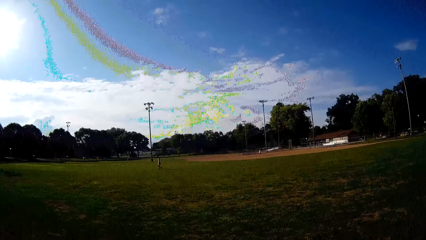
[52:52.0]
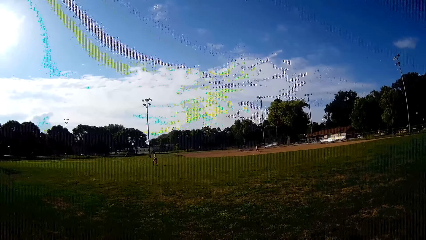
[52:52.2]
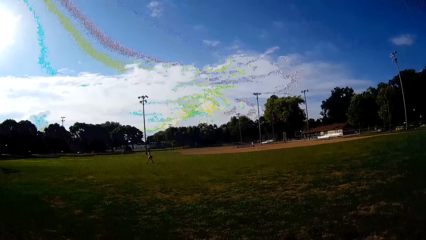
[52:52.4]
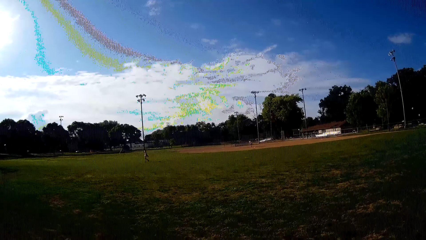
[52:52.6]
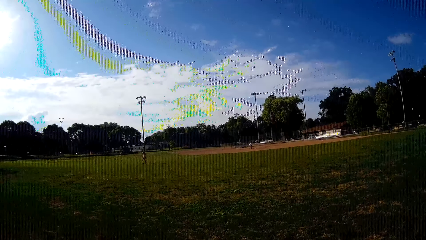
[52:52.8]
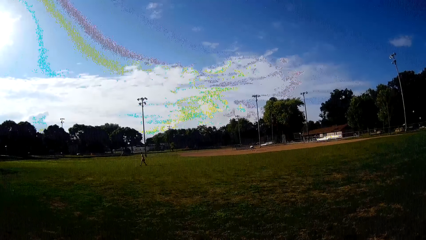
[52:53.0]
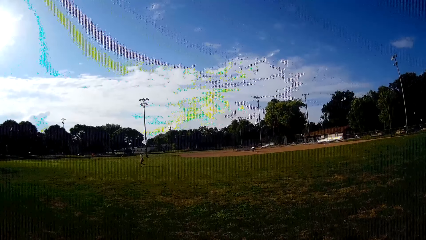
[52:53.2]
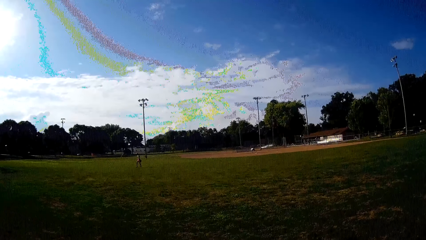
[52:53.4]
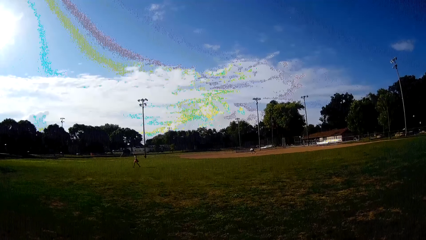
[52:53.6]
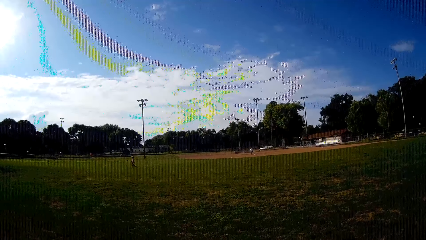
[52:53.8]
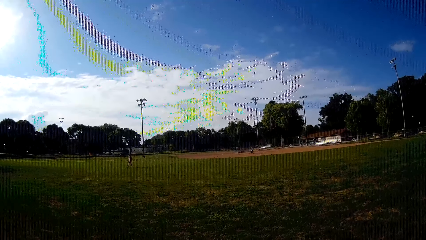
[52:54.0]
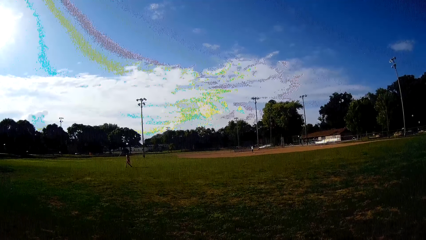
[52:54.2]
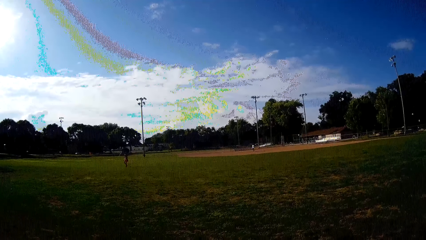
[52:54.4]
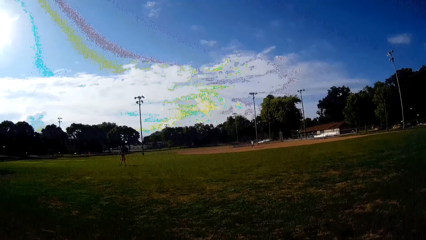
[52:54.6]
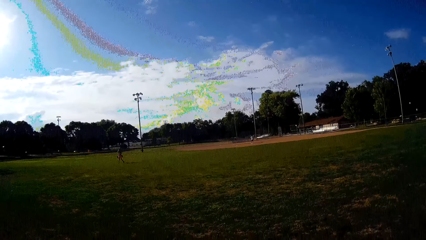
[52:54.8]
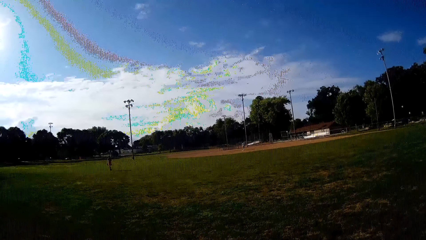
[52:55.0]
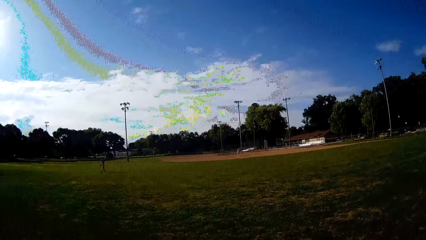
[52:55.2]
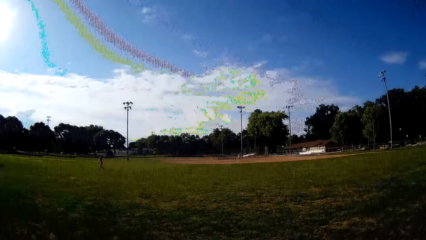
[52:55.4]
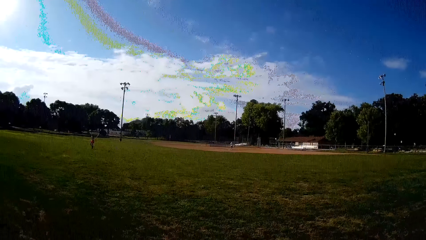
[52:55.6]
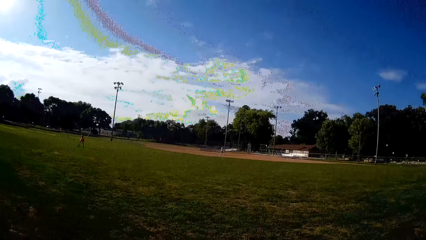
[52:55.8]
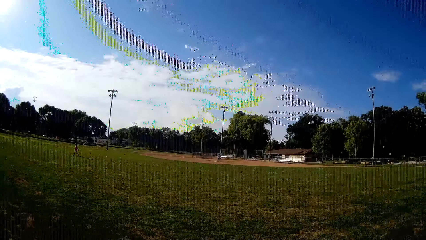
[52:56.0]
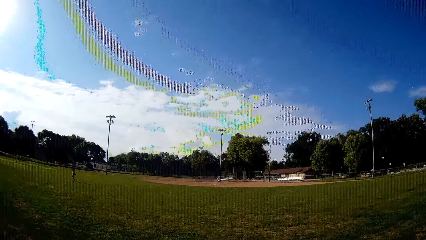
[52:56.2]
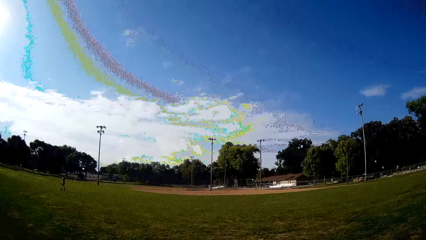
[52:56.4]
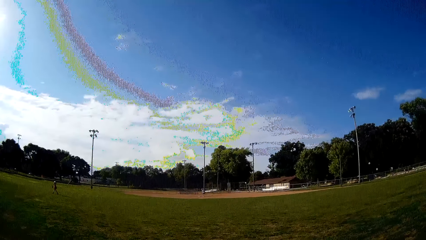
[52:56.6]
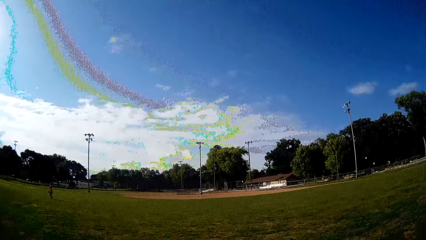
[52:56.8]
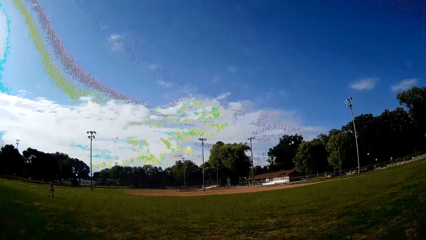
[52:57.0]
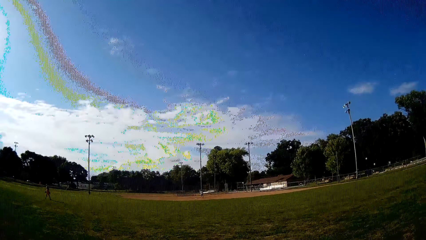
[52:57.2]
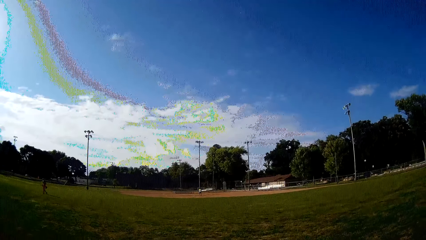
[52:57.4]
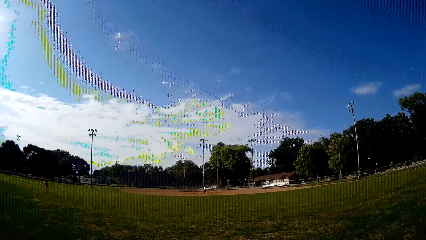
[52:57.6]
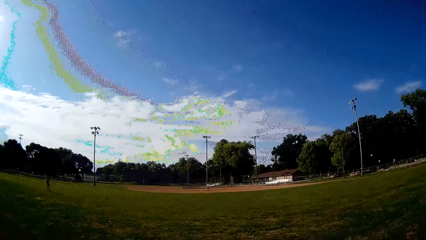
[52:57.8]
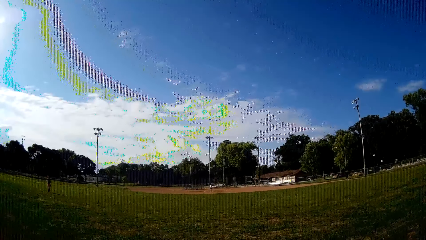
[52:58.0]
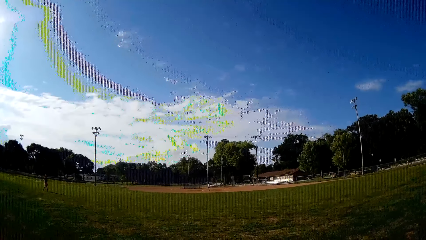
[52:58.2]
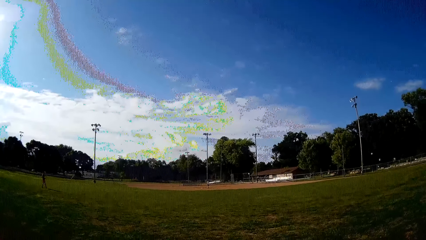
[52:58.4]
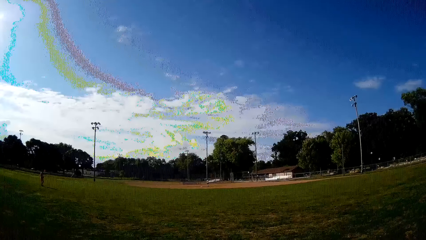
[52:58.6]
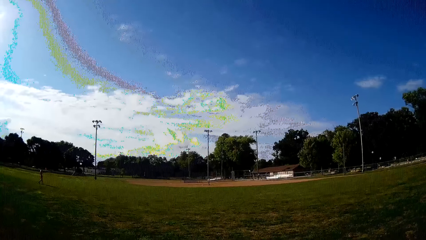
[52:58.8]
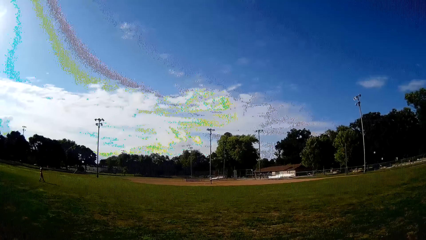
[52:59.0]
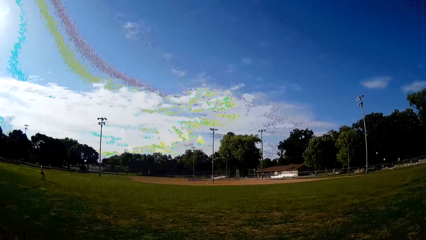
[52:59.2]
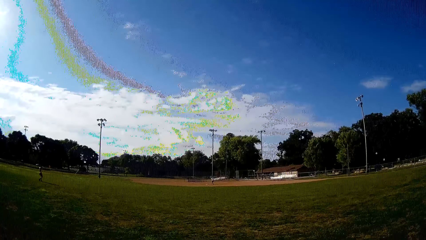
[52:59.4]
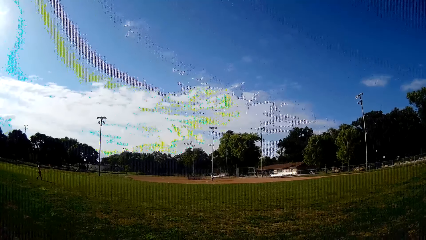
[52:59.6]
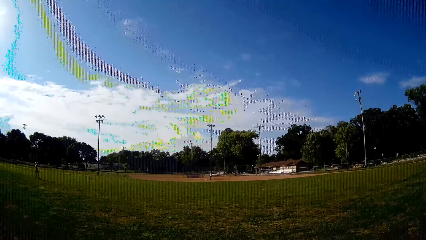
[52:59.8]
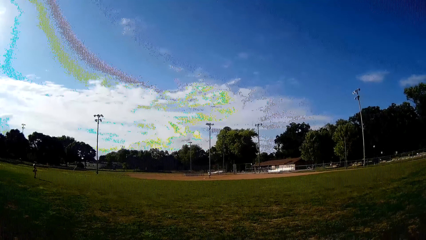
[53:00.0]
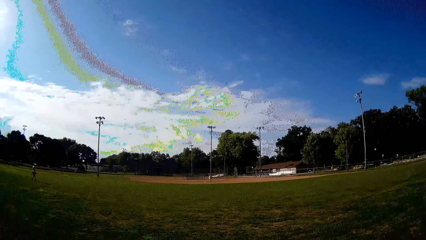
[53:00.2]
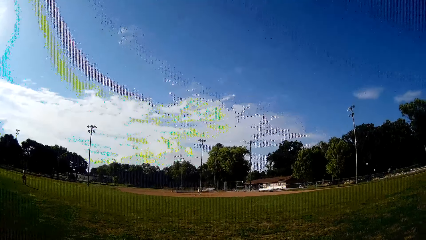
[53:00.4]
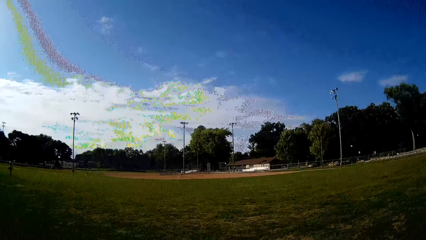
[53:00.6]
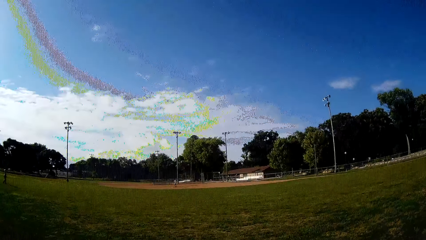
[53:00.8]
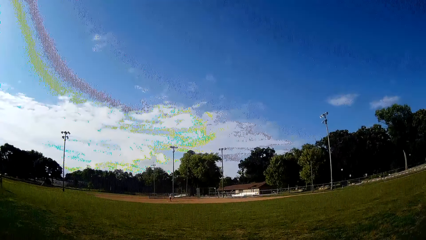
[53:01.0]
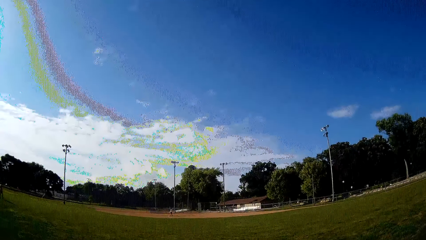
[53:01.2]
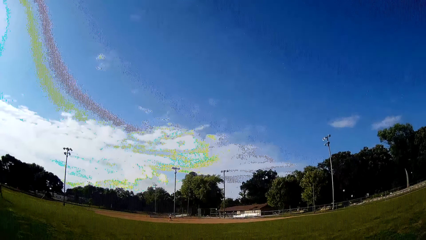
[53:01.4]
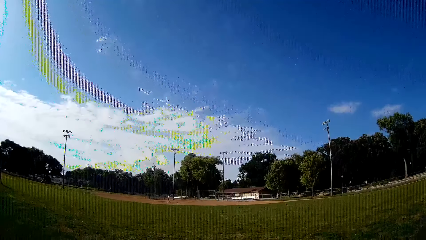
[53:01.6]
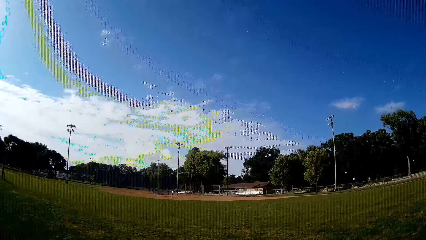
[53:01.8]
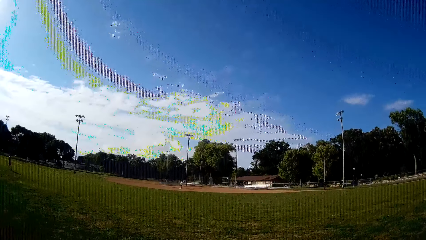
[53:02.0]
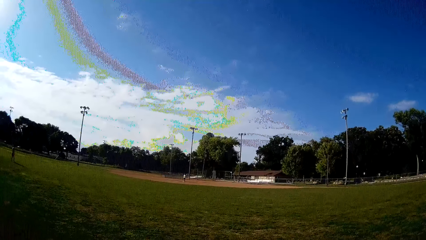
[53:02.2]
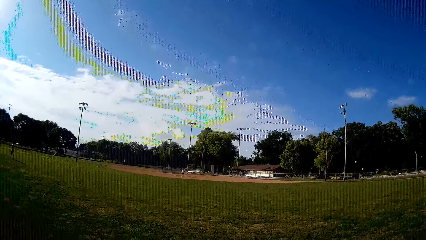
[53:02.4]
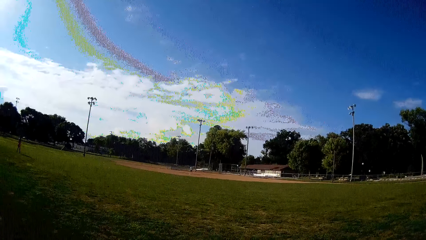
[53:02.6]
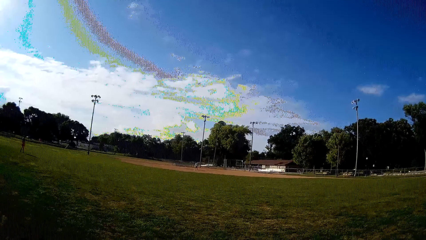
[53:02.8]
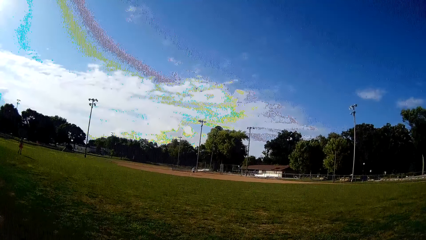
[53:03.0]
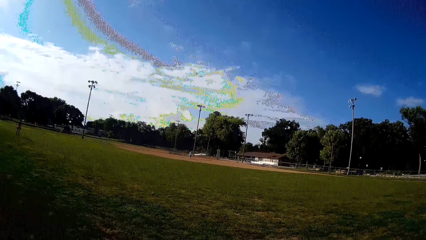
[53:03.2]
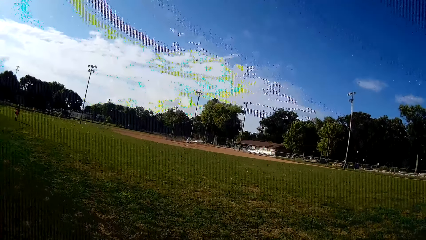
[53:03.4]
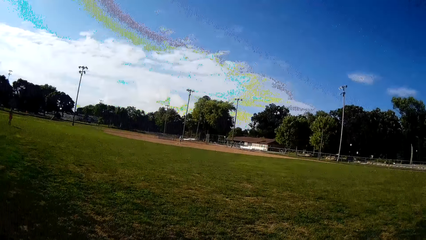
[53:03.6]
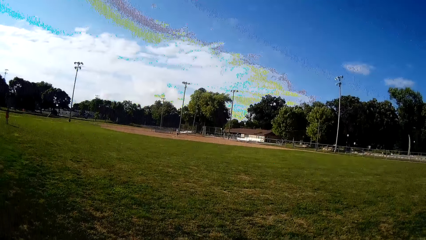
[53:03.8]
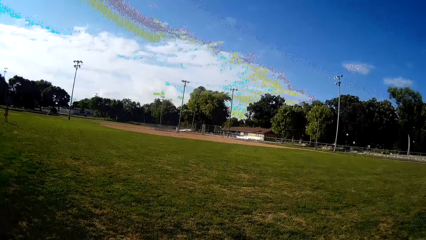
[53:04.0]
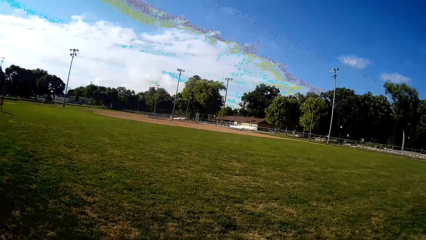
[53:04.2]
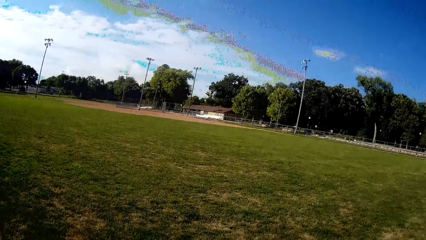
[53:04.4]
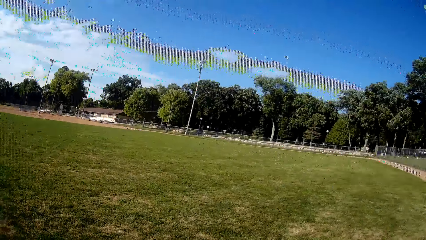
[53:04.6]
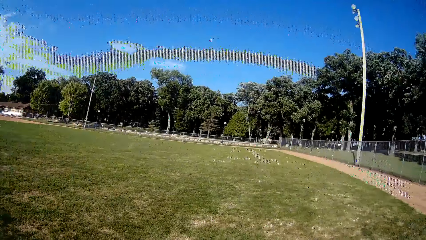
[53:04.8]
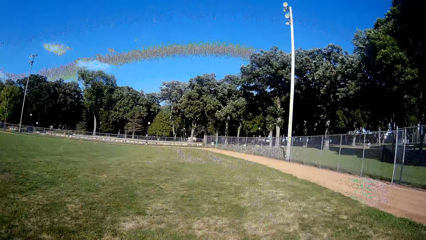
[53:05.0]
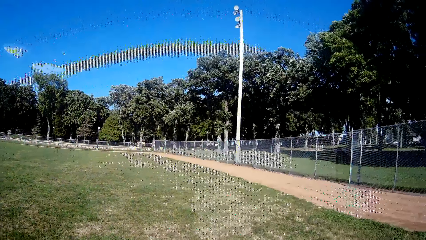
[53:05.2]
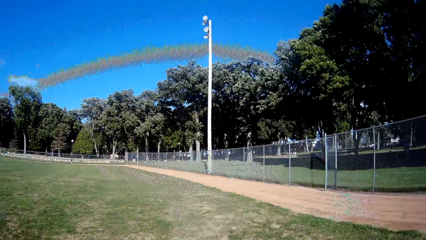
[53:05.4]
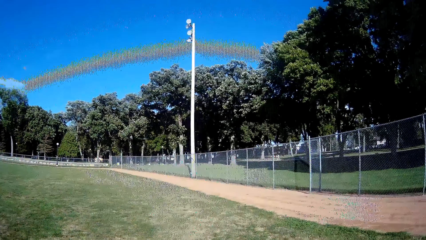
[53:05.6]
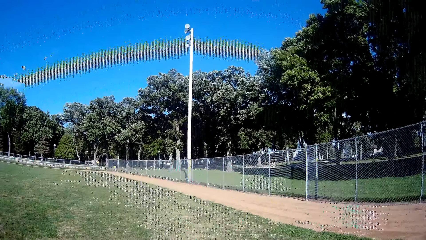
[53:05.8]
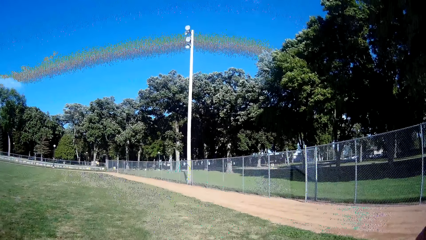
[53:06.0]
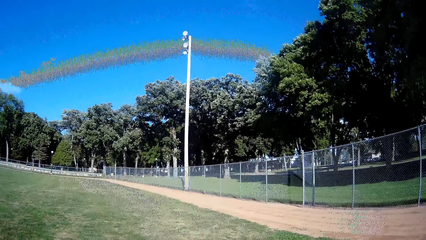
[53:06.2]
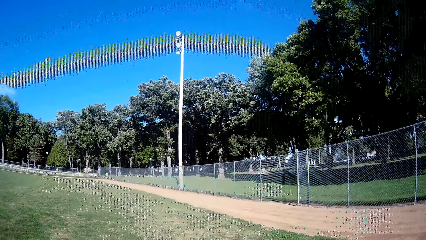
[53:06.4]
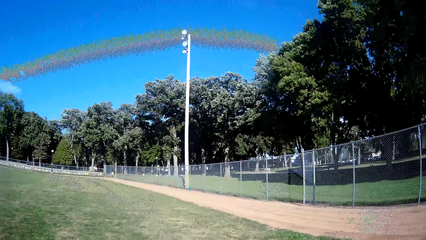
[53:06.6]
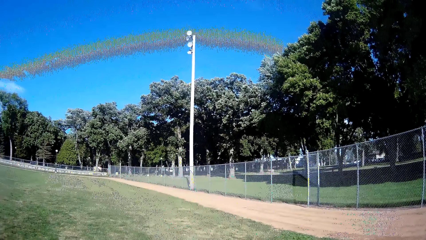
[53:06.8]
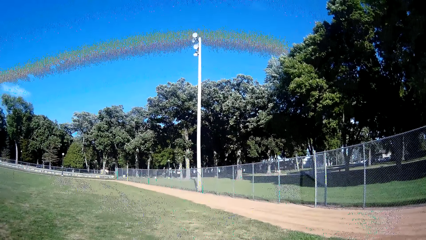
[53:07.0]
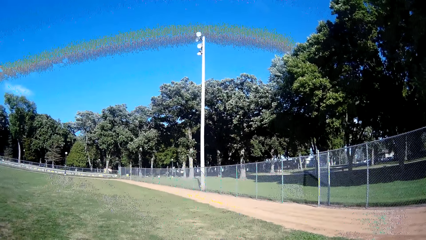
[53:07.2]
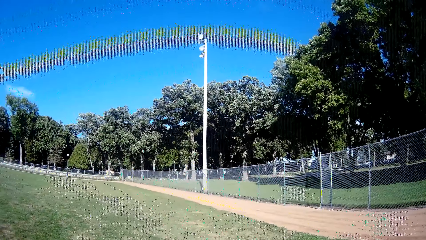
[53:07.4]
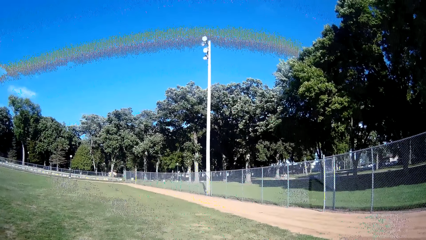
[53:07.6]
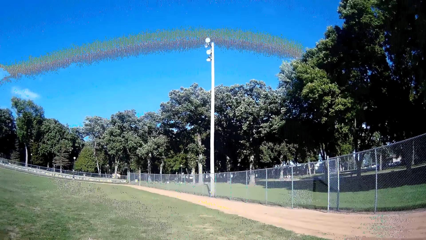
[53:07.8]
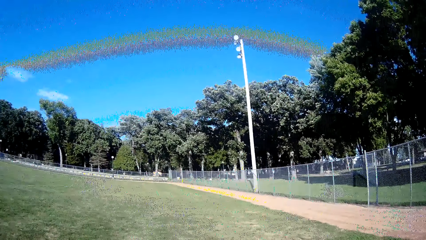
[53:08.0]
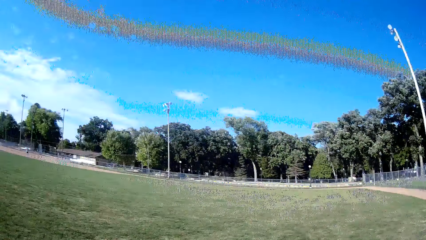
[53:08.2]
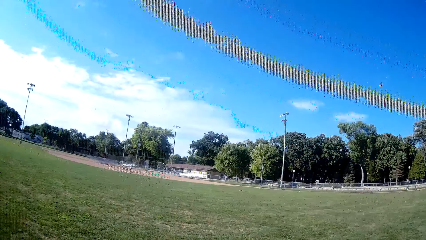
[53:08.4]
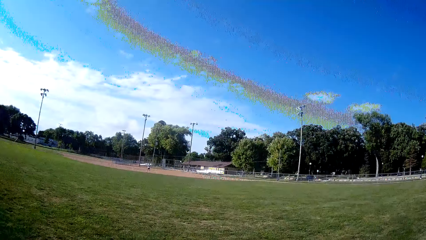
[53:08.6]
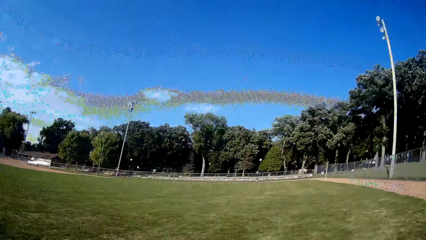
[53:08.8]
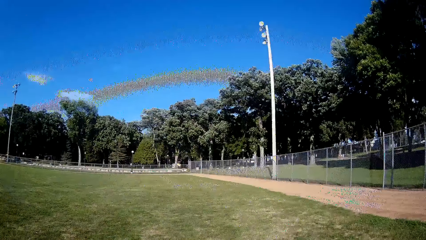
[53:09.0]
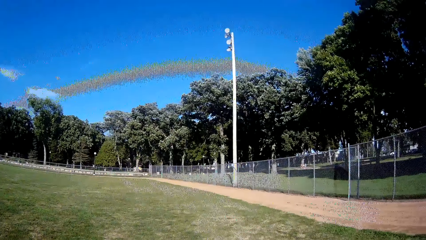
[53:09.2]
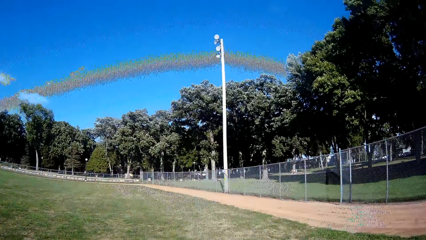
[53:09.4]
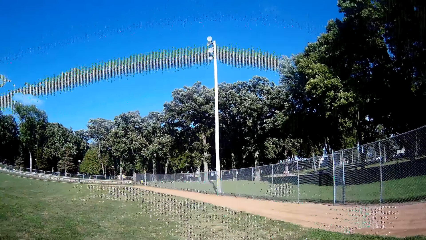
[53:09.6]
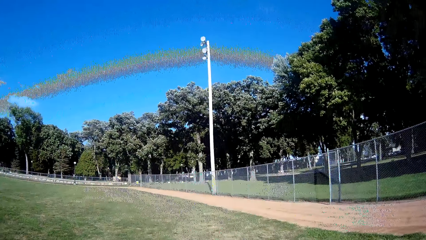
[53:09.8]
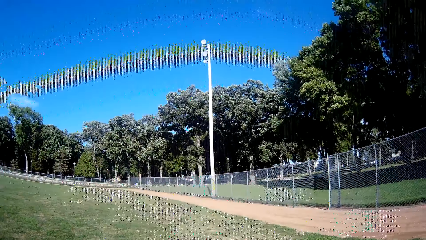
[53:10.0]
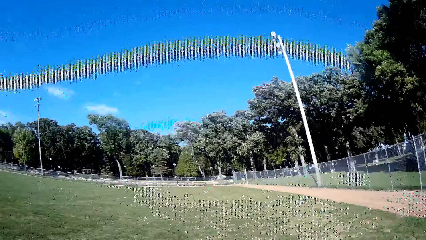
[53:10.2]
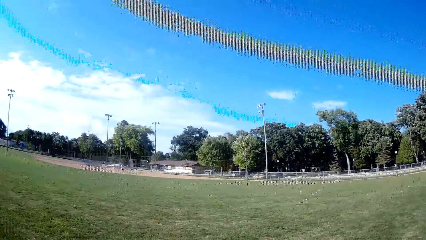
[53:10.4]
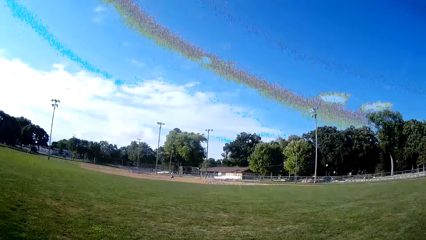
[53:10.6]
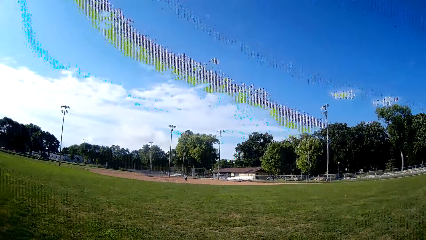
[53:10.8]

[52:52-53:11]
The camera wearer looks around the field. A man picks the ball from the ground. The man tries playing ball with a bat. The man walks towards the ball.
